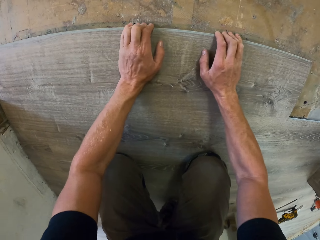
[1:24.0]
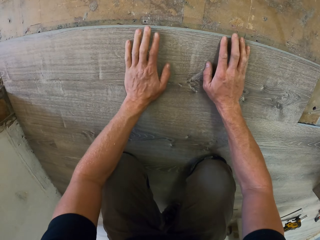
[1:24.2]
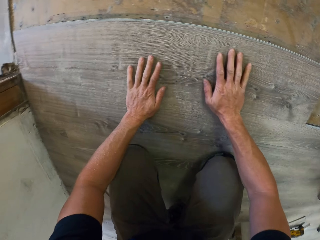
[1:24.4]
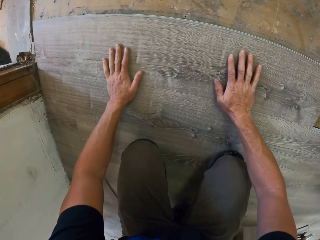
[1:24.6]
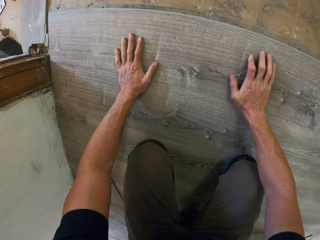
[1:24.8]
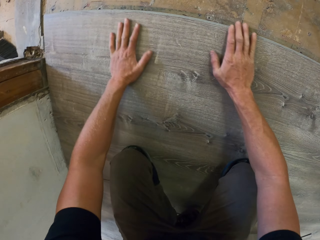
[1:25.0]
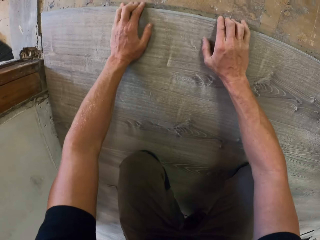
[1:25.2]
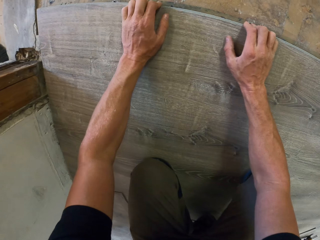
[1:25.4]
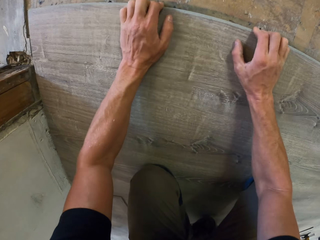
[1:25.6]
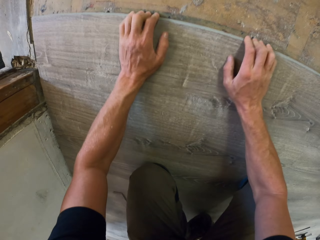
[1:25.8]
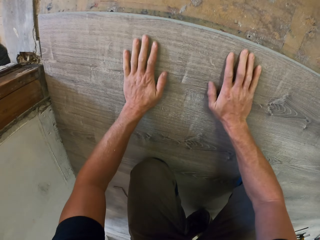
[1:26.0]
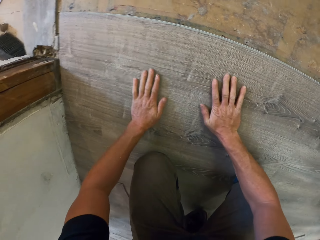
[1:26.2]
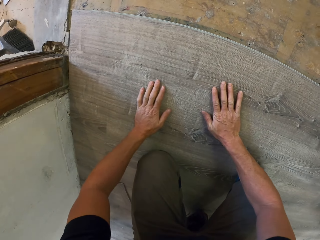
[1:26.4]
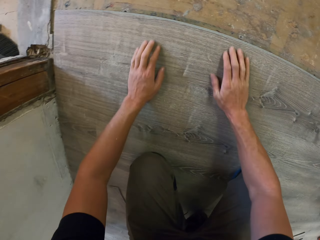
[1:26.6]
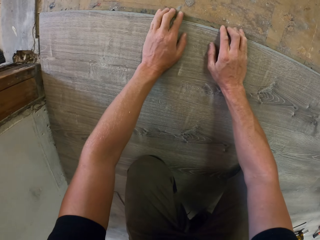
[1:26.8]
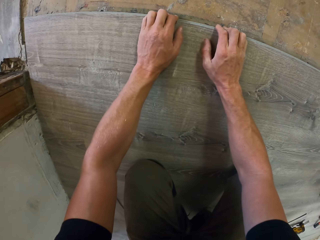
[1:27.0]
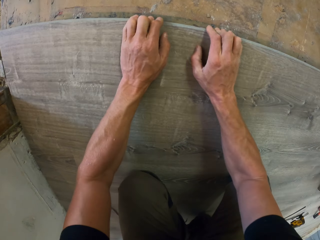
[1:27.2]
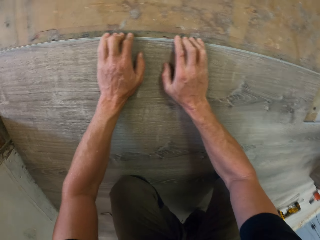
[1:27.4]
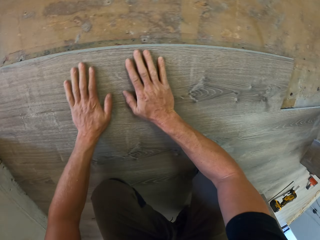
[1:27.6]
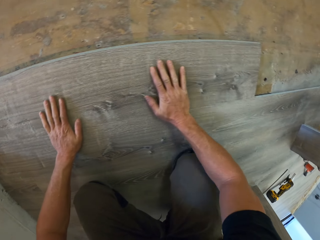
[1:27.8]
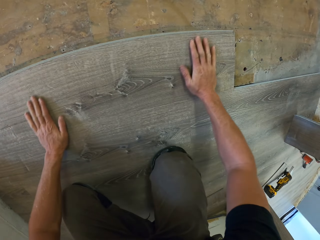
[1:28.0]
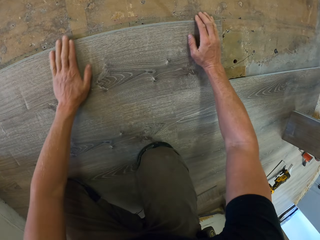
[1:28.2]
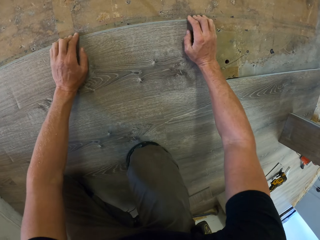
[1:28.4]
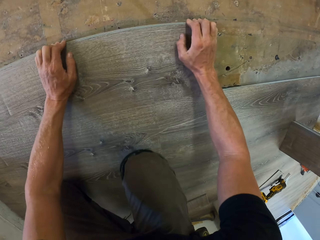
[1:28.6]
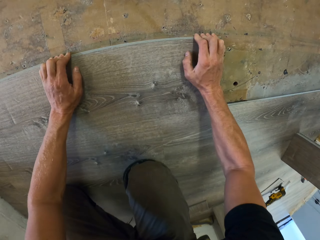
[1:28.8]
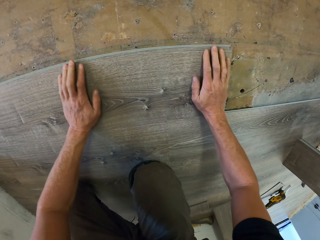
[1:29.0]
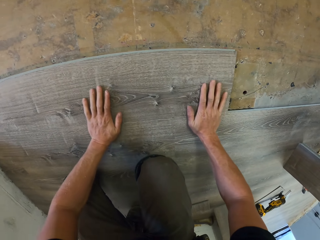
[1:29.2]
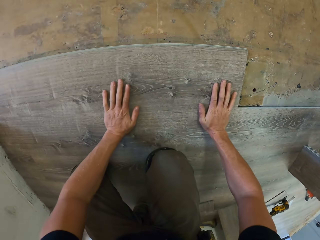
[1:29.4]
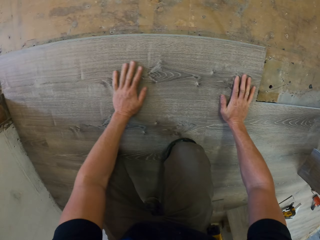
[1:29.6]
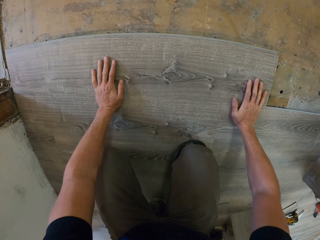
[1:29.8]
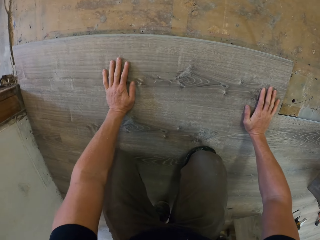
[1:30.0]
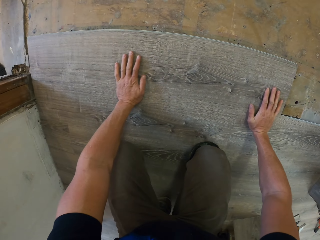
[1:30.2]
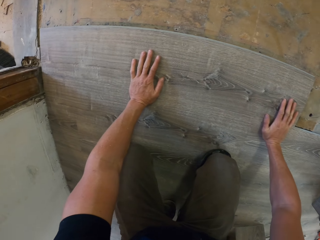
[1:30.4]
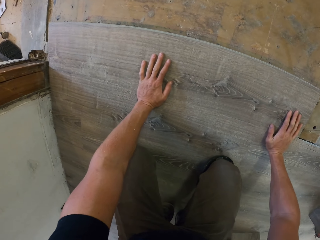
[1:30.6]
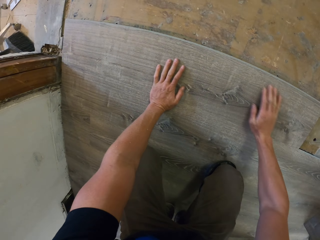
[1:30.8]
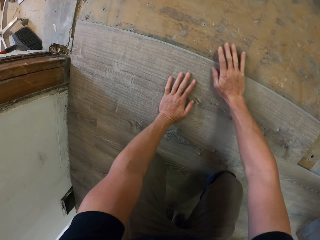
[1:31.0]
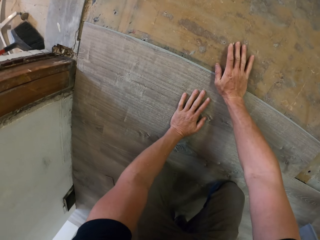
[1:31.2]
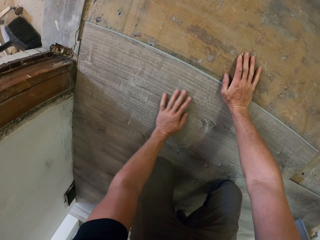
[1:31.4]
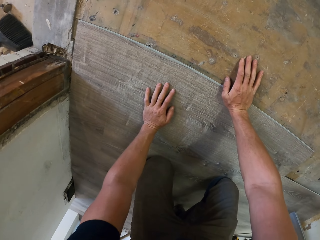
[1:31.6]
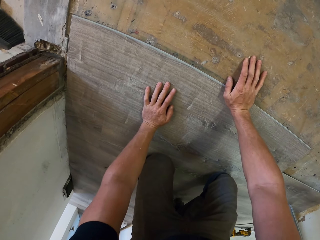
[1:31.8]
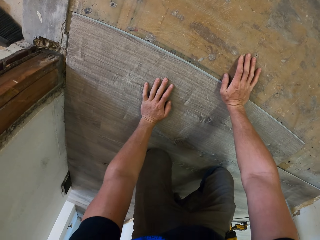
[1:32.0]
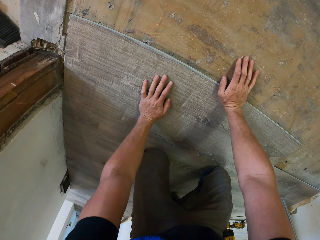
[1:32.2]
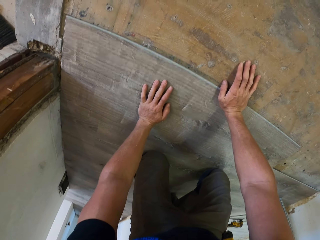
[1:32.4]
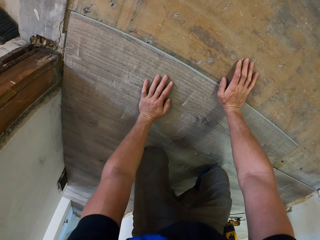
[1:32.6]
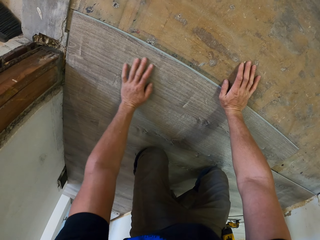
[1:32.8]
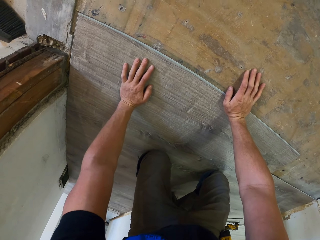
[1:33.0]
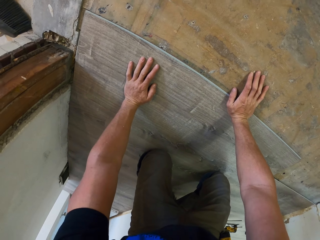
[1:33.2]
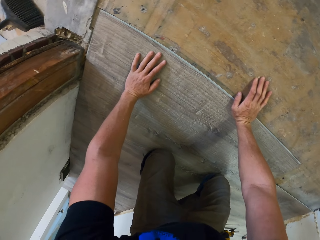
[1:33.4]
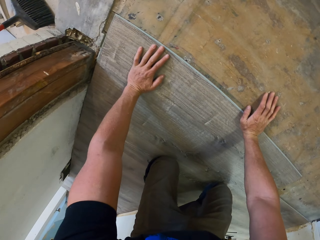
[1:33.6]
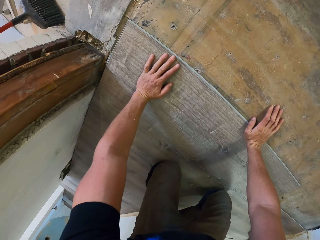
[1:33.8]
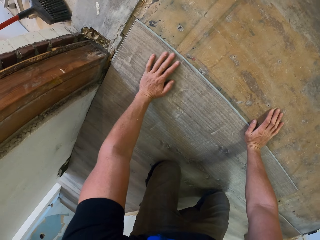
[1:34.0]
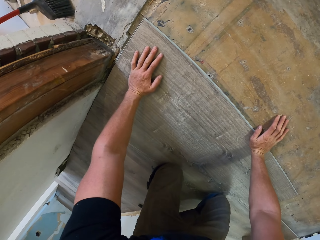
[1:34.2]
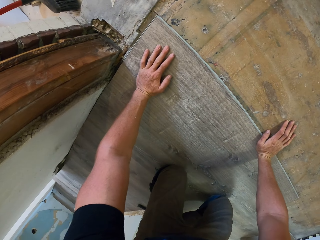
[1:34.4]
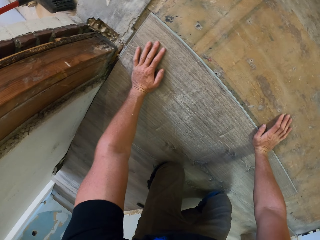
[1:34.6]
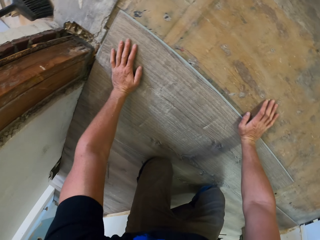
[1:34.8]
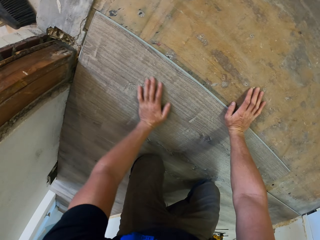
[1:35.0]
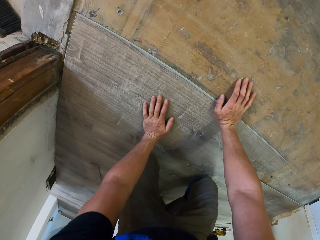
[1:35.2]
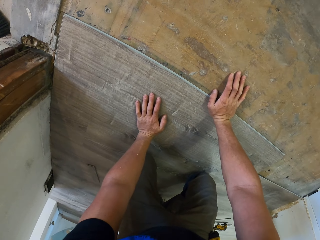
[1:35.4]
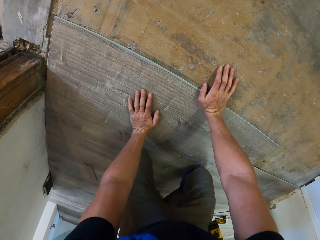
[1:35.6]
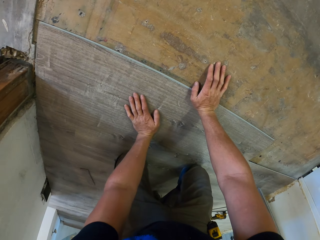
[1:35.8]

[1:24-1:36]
The camera wearer adjusts the sticker. They stick the Beauflor vinyl flooring.

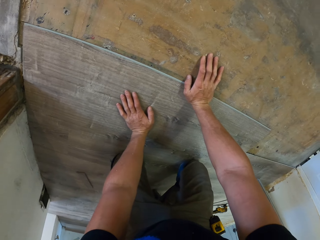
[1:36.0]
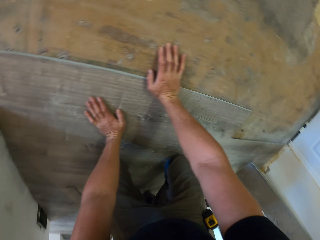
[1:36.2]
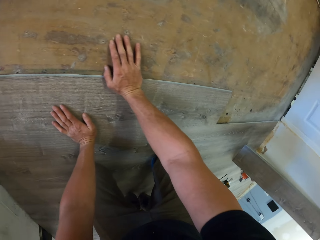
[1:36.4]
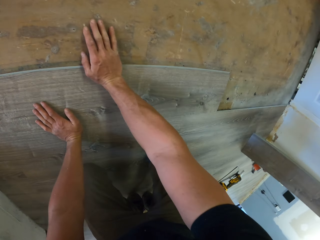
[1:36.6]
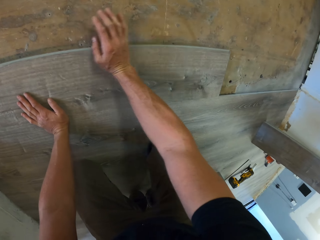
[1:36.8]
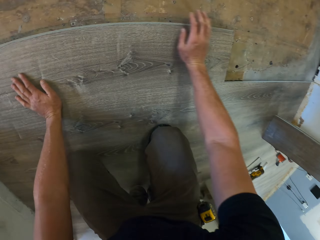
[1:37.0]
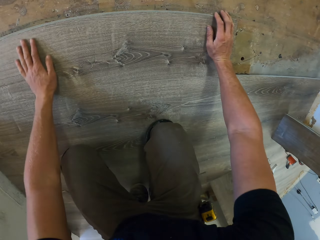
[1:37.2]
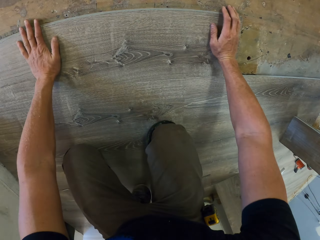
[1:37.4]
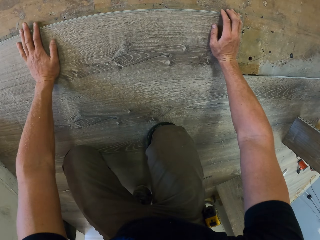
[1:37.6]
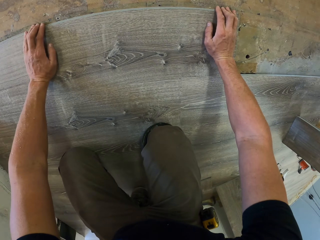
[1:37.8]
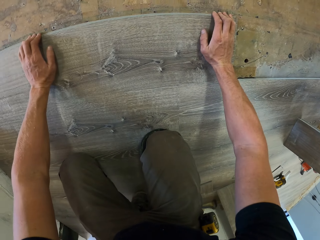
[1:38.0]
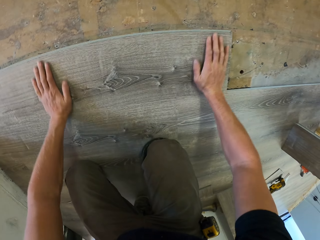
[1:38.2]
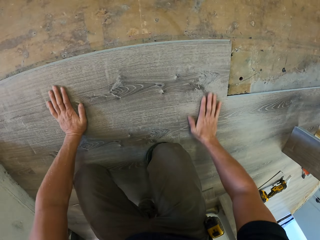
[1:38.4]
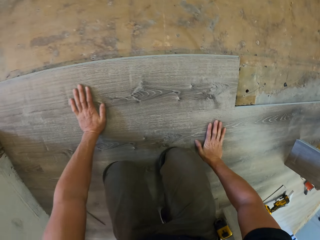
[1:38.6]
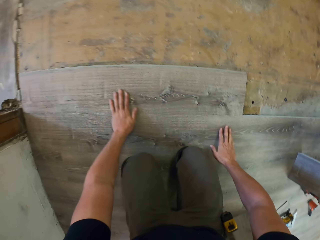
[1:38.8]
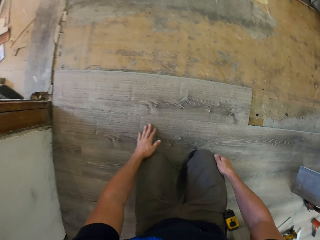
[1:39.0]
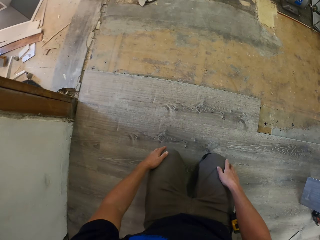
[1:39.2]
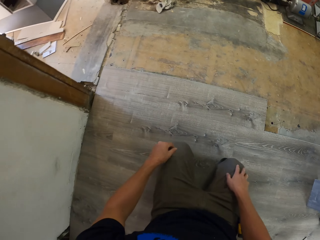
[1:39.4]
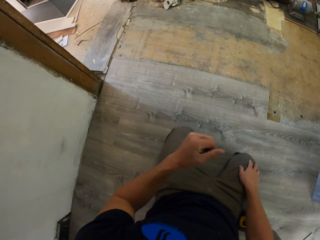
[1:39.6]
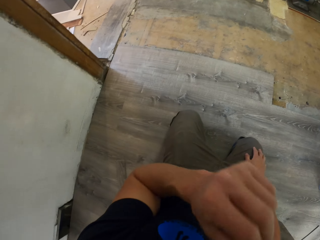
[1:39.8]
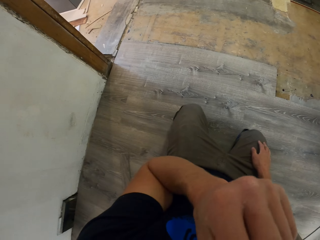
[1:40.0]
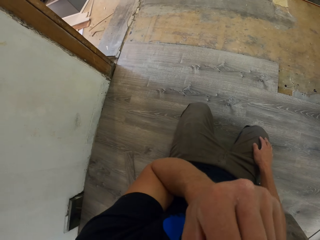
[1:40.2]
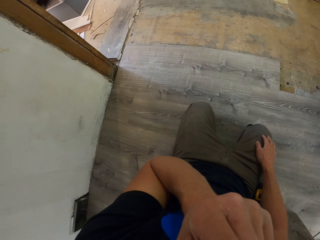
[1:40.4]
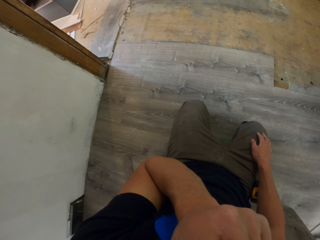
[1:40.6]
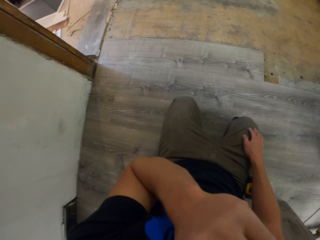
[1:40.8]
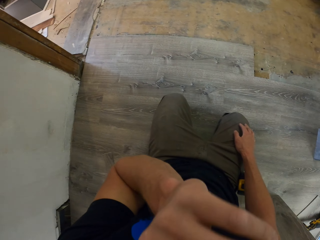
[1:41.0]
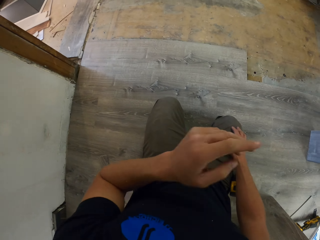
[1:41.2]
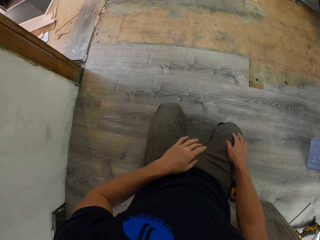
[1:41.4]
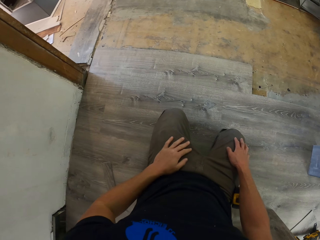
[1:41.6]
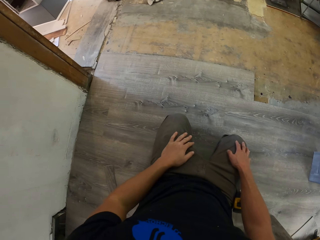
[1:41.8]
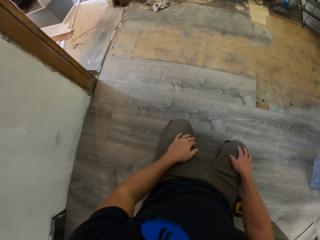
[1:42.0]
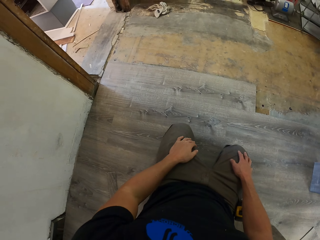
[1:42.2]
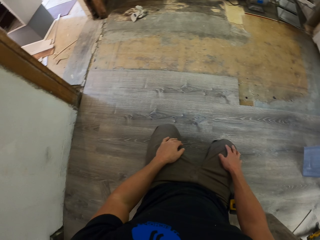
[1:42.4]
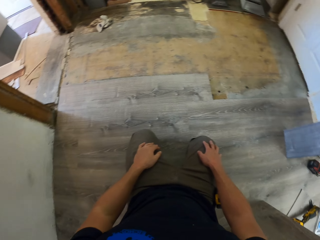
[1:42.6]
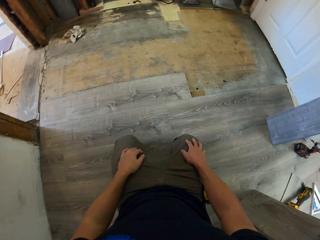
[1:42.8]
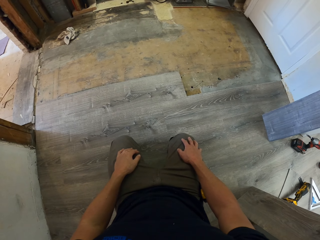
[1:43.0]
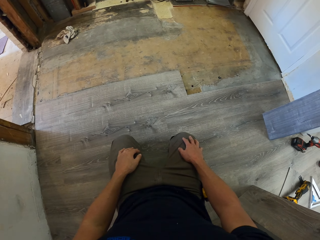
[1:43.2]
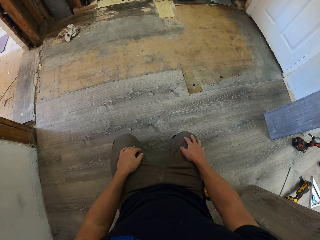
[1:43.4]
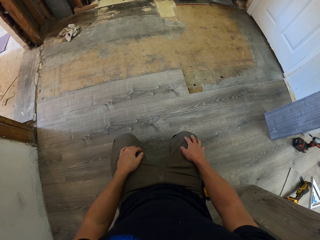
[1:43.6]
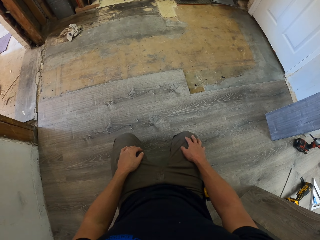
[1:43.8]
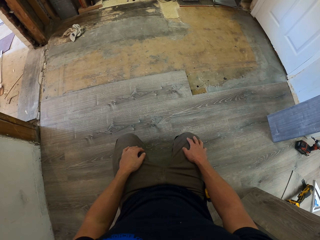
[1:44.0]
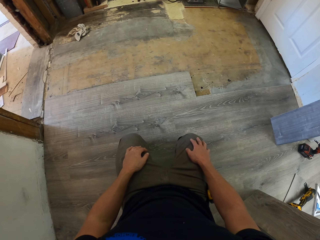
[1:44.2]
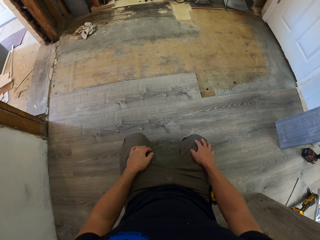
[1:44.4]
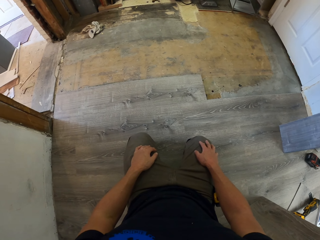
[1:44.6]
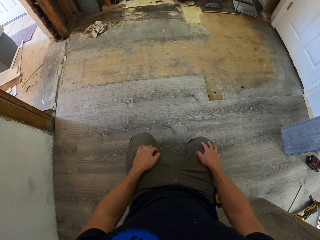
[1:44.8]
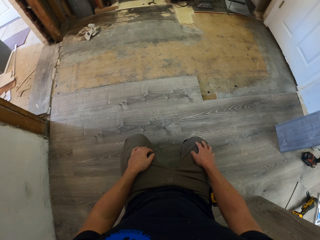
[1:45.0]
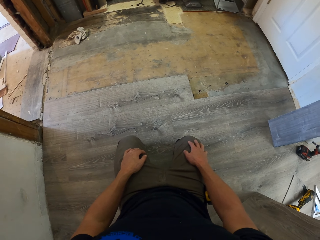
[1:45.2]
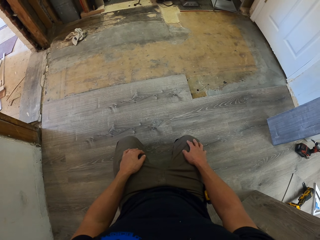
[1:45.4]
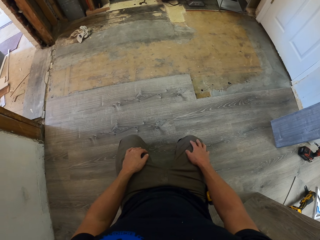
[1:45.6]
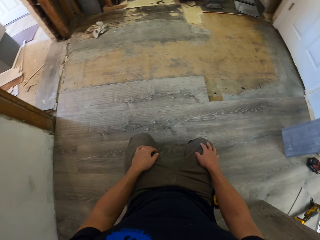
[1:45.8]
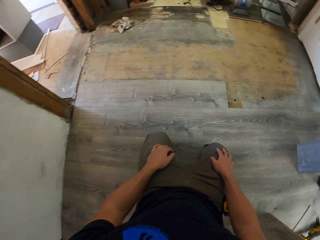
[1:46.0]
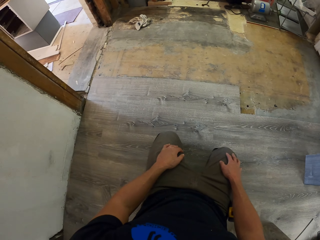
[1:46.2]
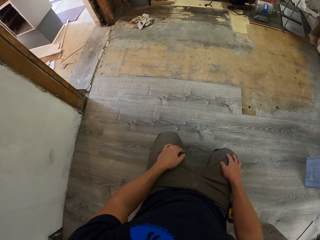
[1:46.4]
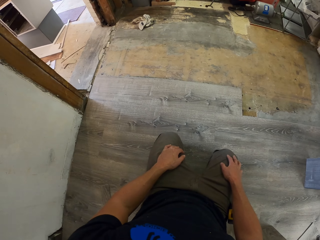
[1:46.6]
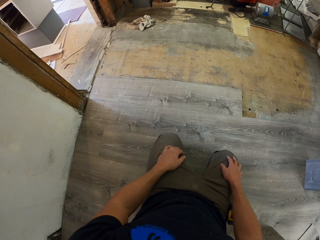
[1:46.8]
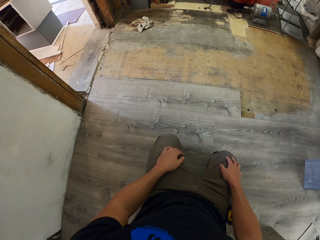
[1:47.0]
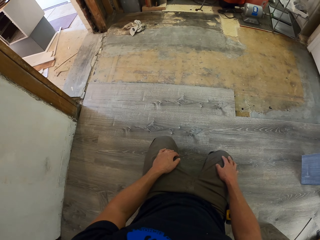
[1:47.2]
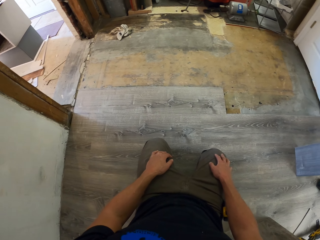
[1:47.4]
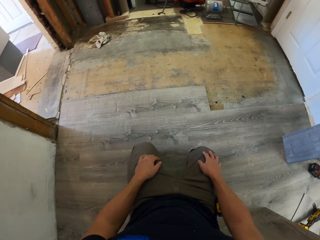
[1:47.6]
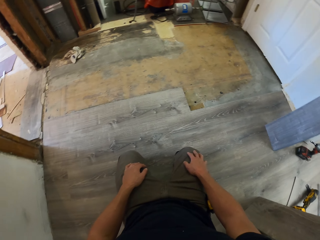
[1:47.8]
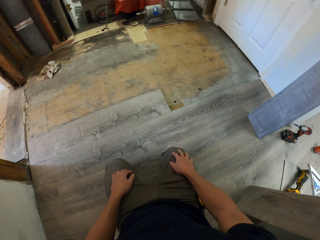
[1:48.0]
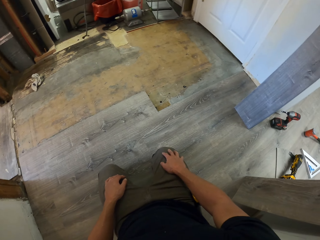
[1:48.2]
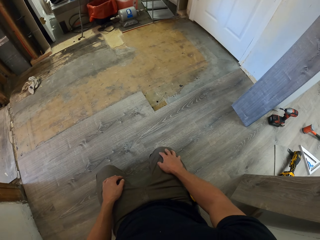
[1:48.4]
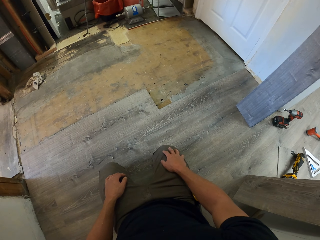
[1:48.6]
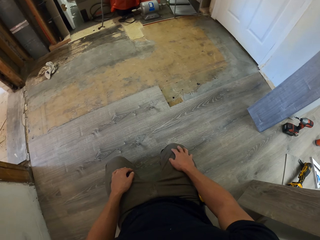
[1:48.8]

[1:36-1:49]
The camera wearer scratches his face. He looks around. He looks at the floor.
